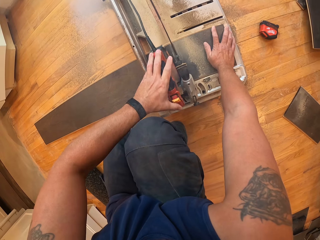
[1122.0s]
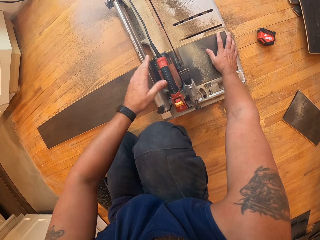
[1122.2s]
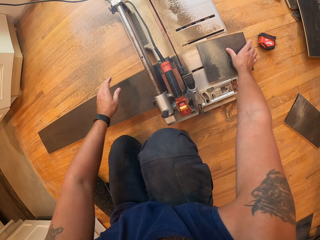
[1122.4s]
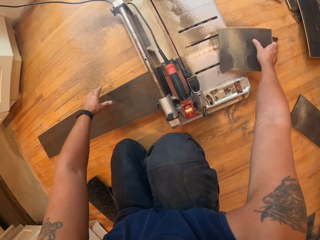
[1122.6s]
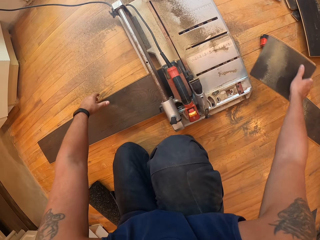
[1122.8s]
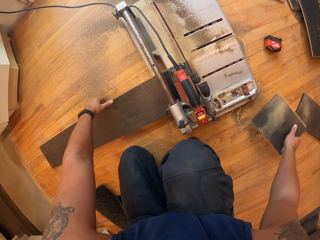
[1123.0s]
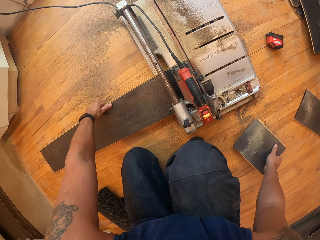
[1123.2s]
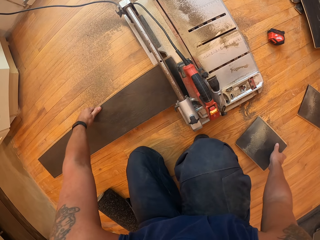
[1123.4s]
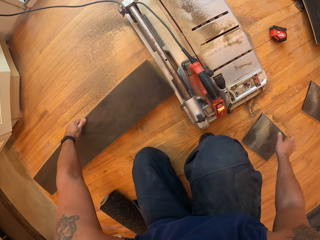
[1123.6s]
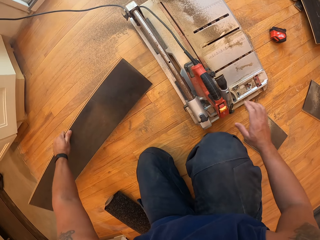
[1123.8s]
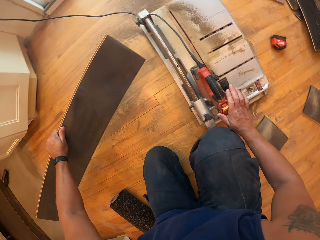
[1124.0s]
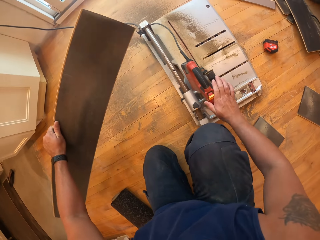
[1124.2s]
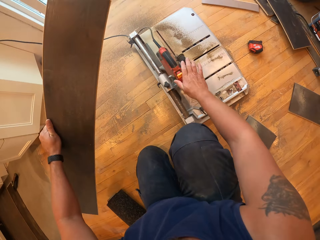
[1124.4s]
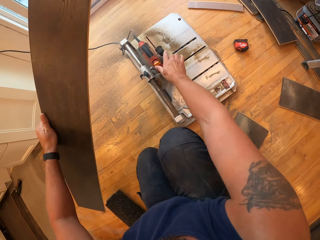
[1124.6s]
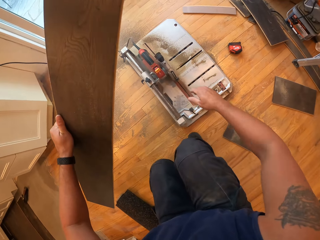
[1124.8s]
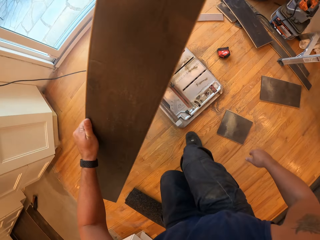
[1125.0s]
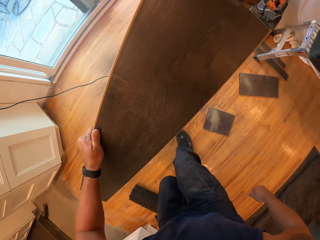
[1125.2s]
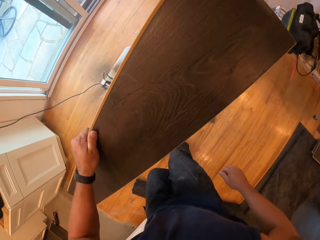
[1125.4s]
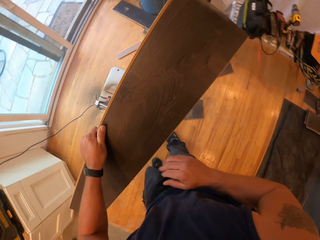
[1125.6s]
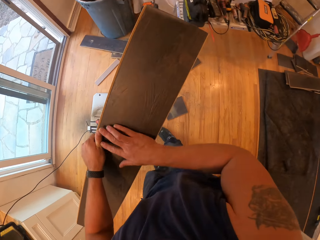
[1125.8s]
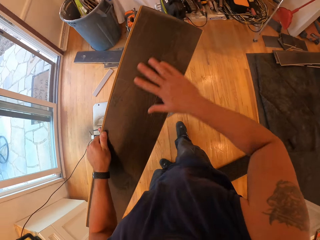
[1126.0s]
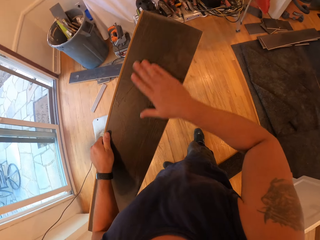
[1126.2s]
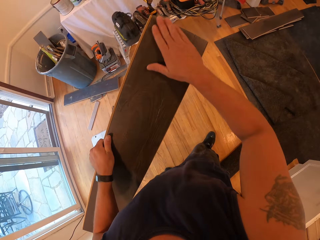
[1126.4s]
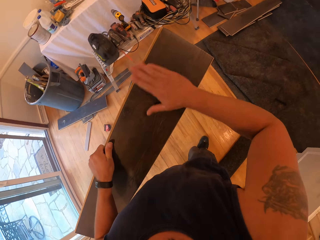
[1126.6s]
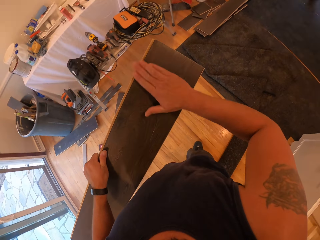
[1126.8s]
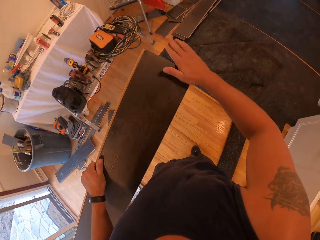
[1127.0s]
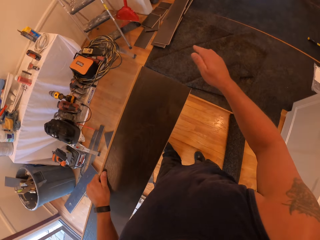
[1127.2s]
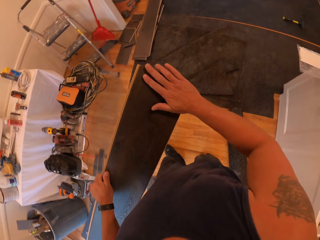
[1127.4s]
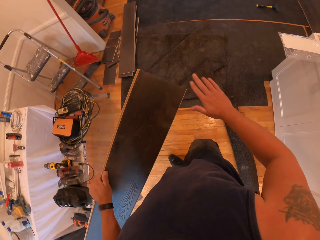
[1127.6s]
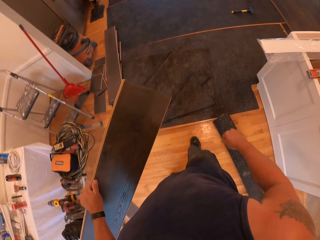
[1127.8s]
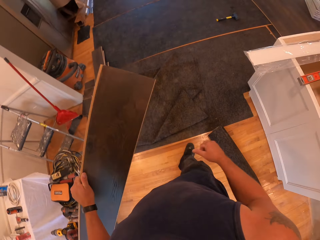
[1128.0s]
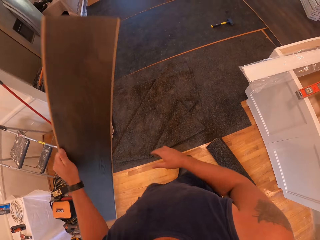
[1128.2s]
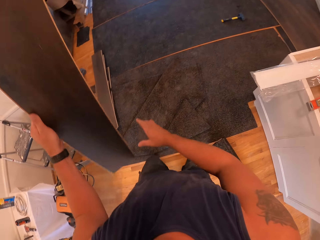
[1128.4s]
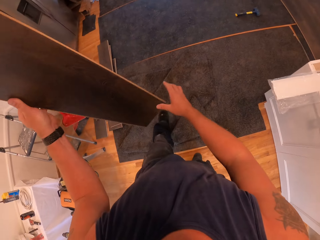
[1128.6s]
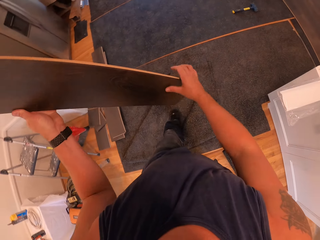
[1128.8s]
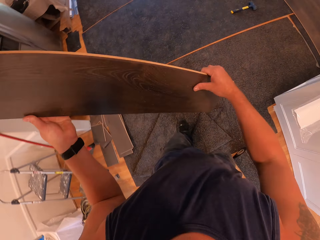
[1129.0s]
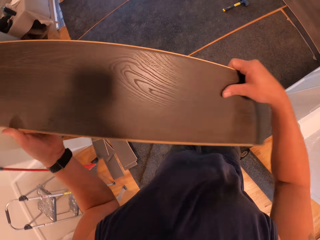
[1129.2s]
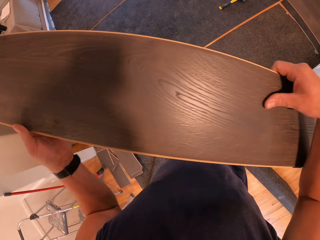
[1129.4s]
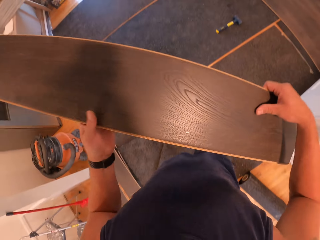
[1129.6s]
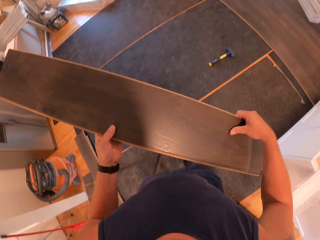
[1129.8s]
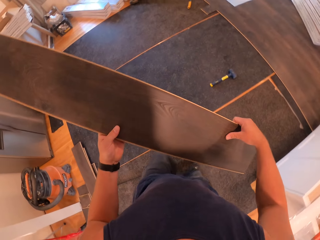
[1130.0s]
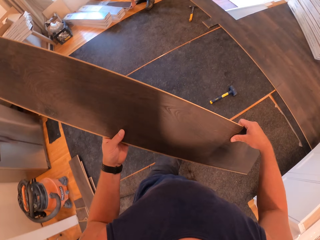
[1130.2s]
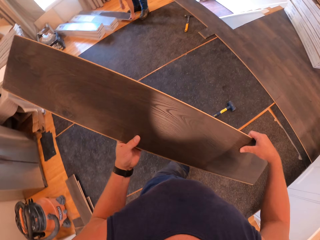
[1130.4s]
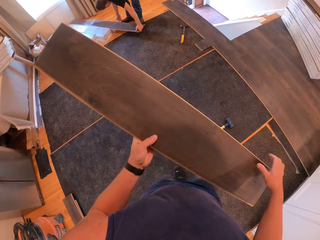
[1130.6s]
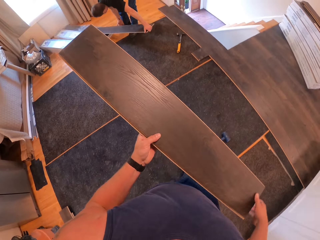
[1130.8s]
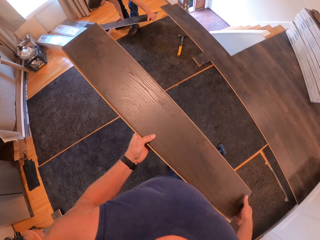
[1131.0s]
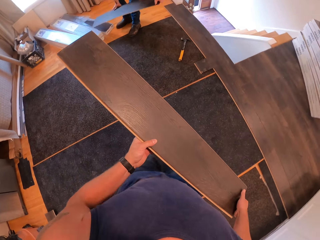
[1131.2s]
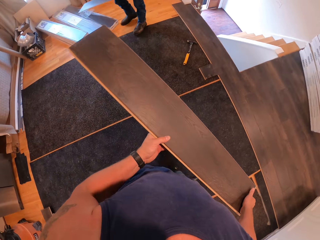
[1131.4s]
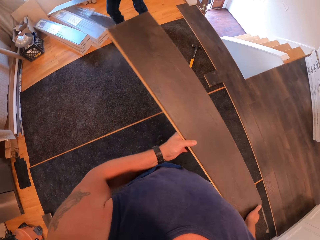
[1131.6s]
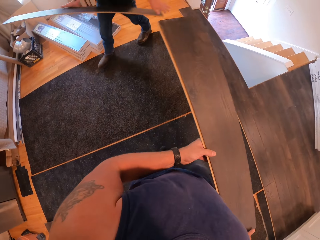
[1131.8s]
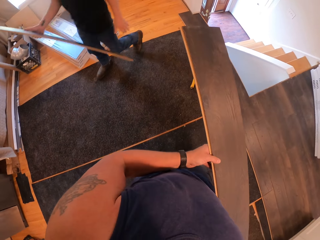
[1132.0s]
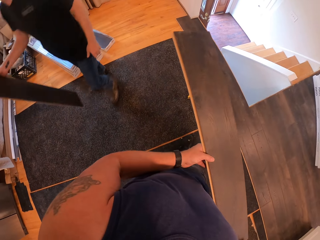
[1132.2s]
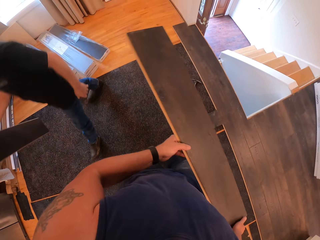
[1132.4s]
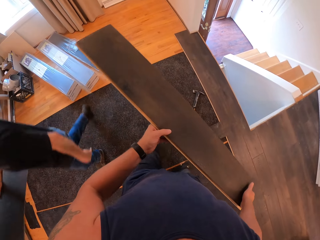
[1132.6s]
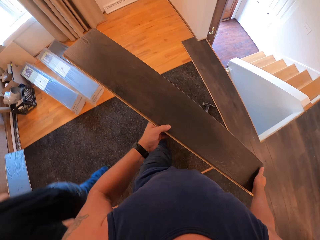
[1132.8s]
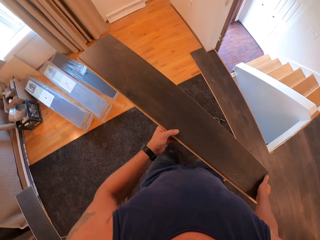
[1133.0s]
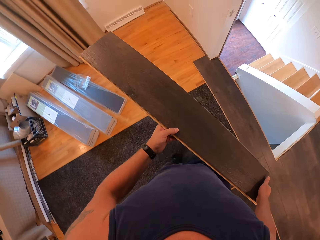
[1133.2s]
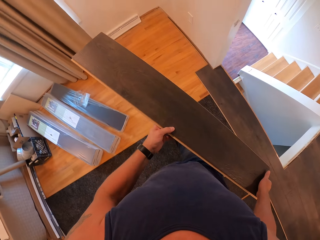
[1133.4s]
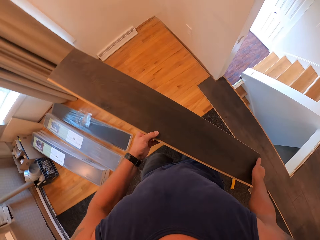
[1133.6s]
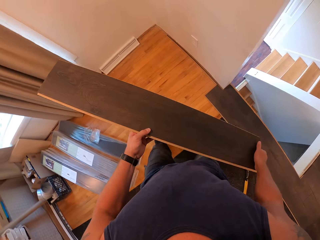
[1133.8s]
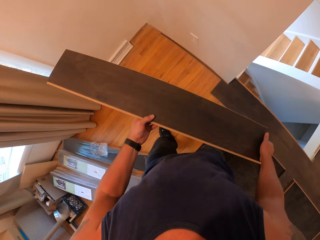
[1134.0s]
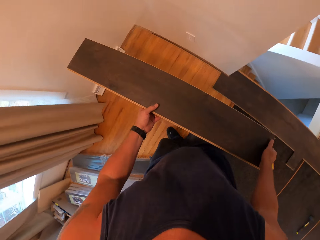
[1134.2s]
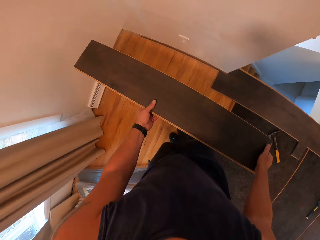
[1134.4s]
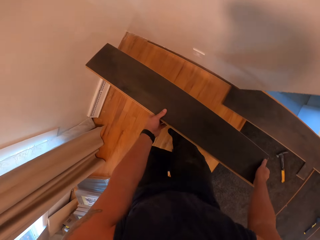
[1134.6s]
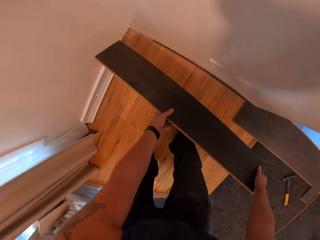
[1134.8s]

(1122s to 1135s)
The camera wearer lifts a piece of the floor tile from the cutting machine. He places the piece of the floor tile on the floor. He removes the floor tile from the cutting machine. He lifts the floor tile with his left hand. He pushes back the cutting wheel with his right hand. He stands from the cutting machine. He rubs his right hand on the floor tile. He turns to the right. He walks to the edge of the wall. He rubs his right hand on the floor tile. He lifts the floor tile, holds the floor tile with his right hand and walks forward. A man picks a floor tile from the others. The man walks past the camera wearer. The camera wearer walks forward.

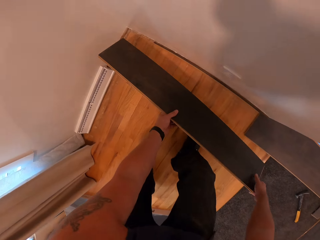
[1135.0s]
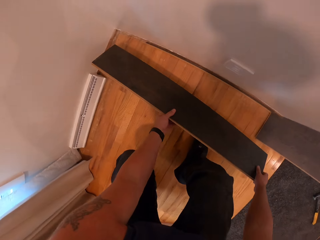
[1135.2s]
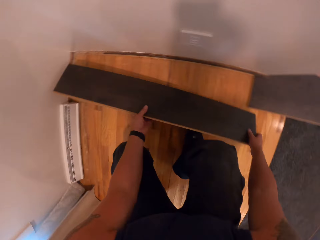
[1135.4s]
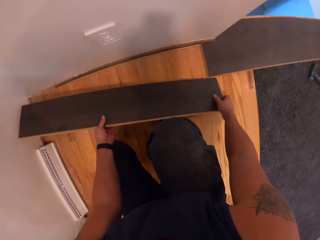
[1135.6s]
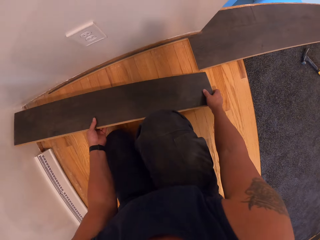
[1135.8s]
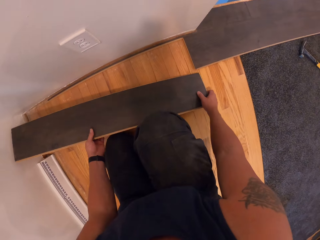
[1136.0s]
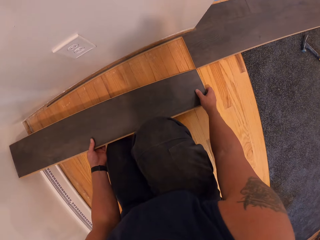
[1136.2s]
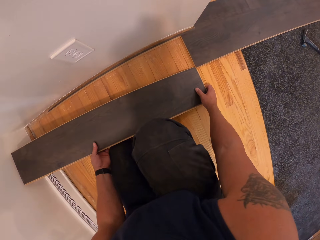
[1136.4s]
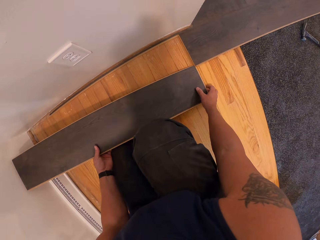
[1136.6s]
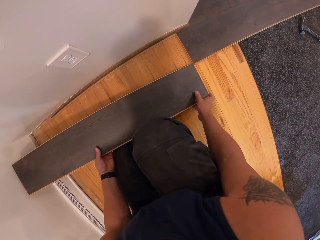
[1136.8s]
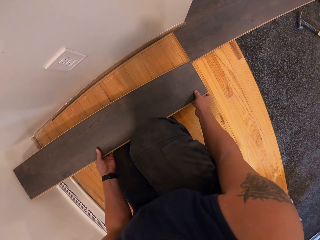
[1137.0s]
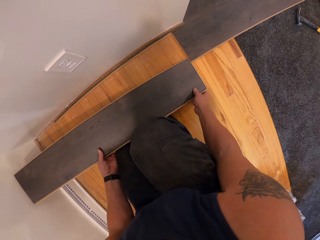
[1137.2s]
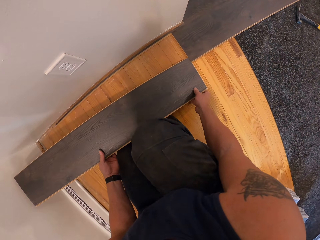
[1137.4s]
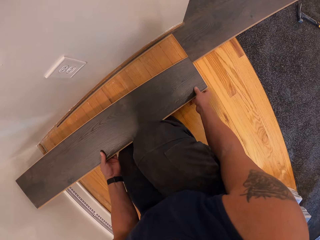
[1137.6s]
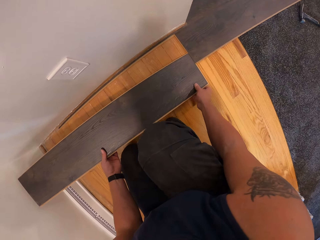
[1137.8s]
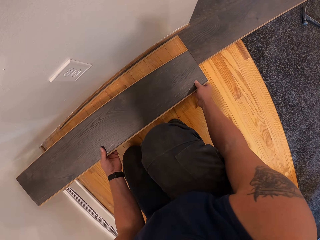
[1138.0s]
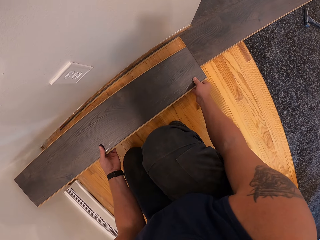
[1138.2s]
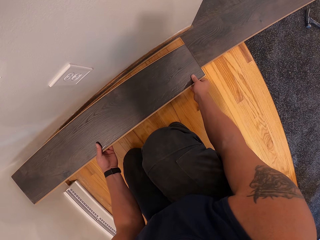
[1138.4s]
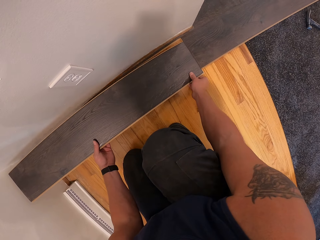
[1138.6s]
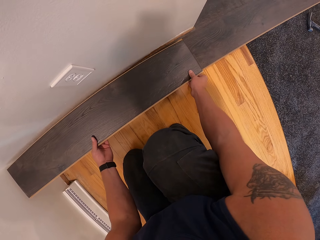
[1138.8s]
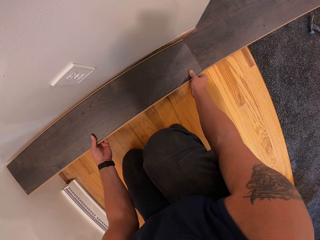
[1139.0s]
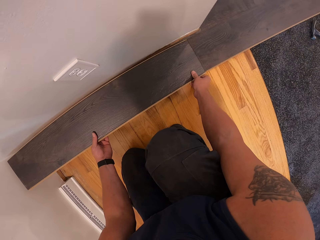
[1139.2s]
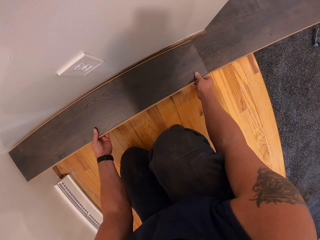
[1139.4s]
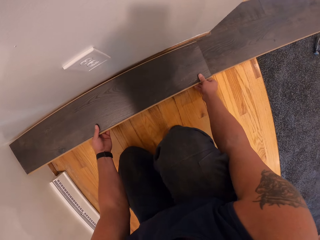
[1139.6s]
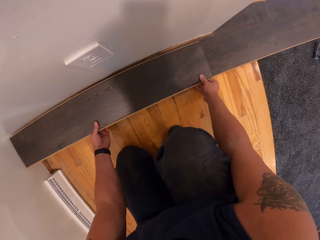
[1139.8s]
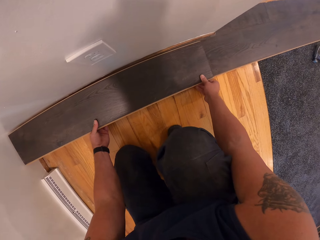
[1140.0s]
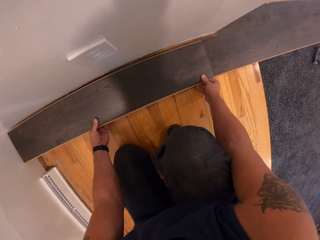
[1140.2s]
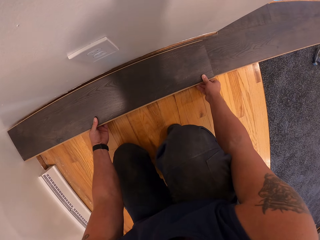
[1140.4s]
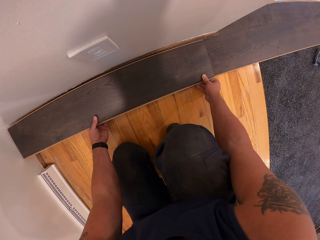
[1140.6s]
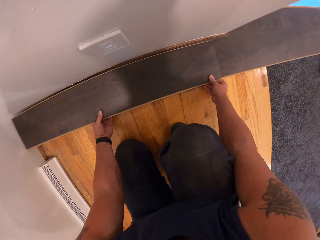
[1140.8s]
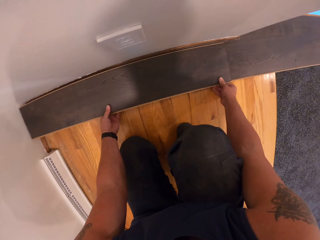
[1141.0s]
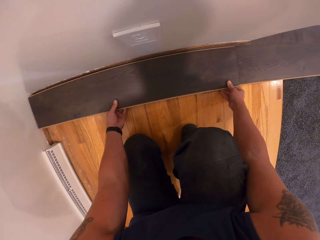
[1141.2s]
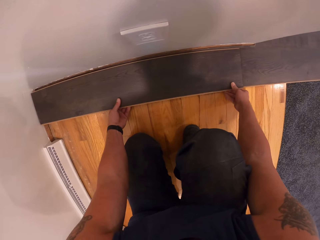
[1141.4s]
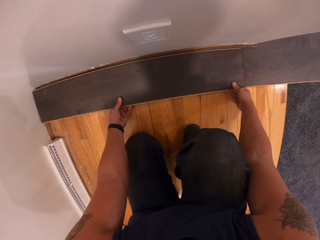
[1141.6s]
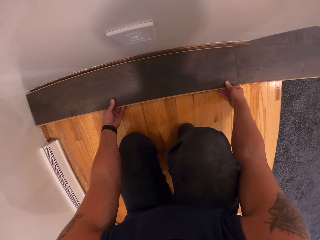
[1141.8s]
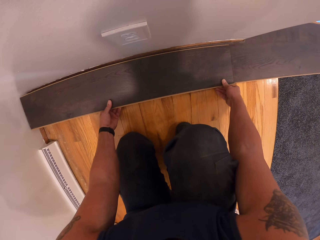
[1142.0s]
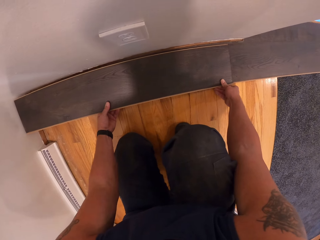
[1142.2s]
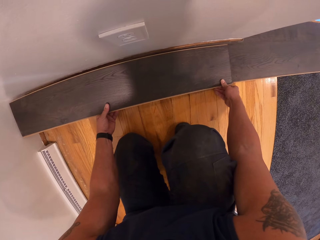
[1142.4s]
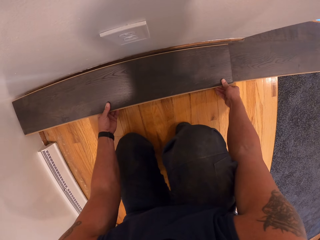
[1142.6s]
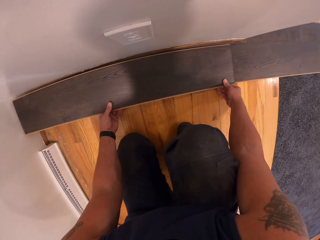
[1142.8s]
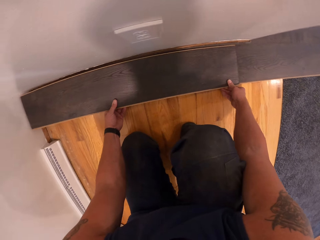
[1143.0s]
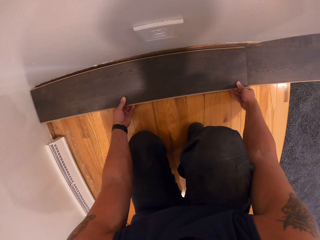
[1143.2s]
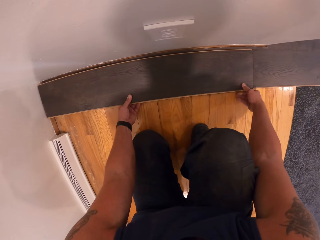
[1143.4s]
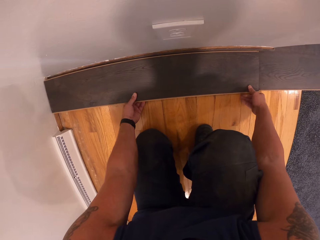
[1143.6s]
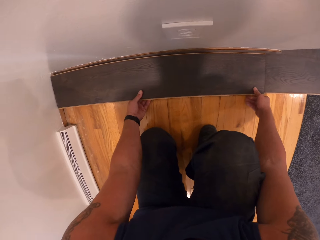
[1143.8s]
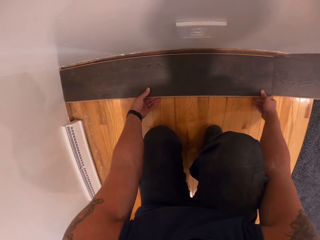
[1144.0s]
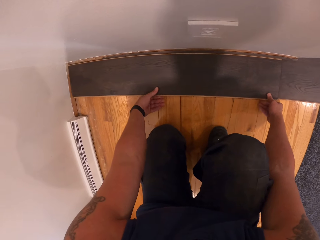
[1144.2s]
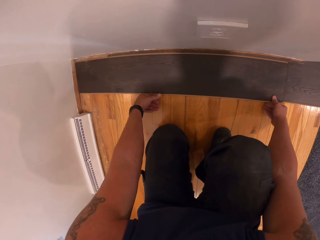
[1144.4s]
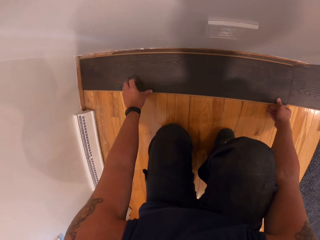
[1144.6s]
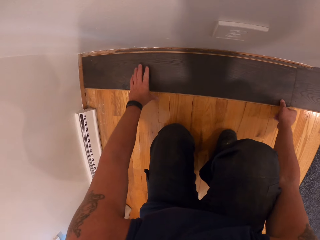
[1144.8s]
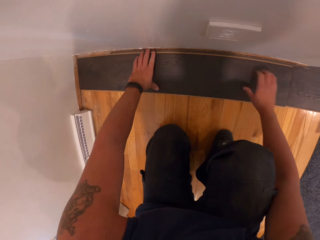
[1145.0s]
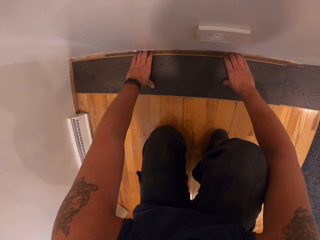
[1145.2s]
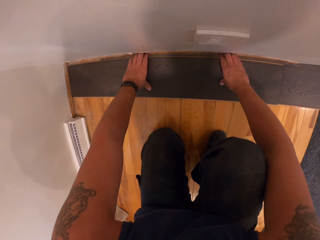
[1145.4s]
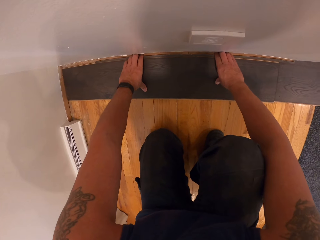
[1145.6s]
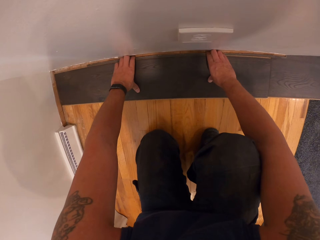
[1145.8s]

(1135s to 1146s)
The camera wearer kneels on the floor. They place the floor tile on the floor. They fit a floor tile on the other.
